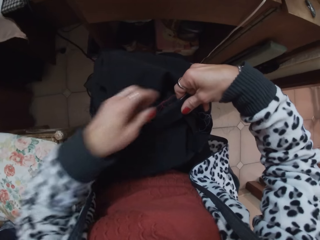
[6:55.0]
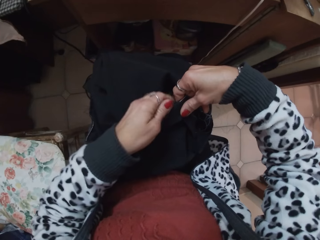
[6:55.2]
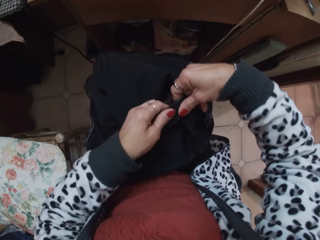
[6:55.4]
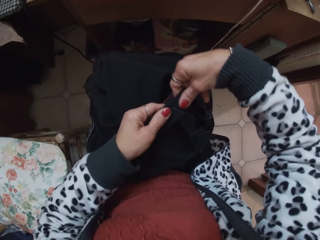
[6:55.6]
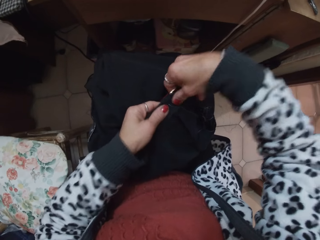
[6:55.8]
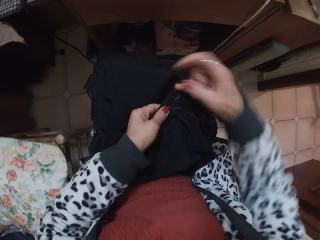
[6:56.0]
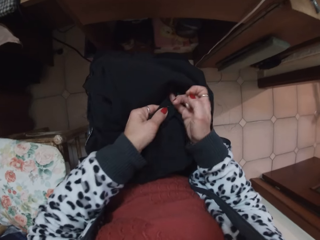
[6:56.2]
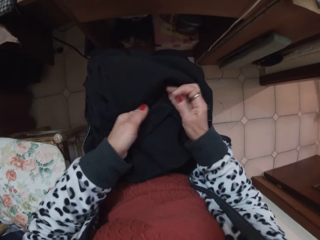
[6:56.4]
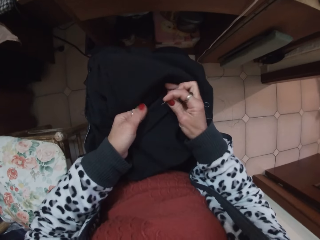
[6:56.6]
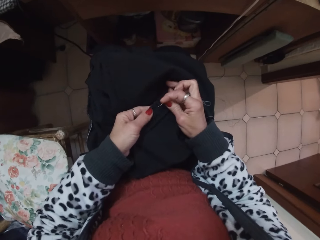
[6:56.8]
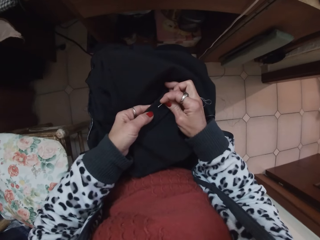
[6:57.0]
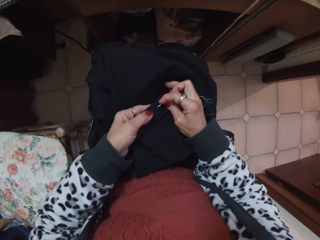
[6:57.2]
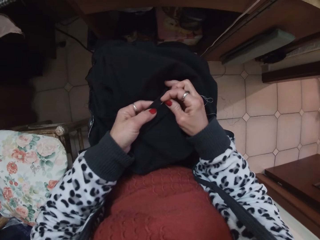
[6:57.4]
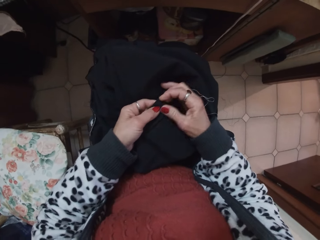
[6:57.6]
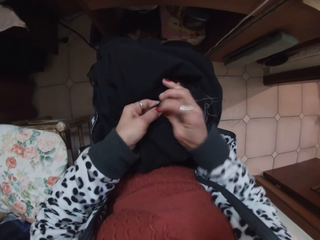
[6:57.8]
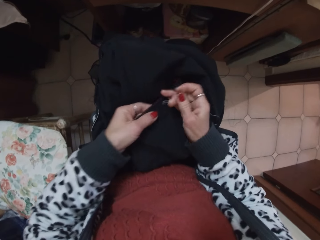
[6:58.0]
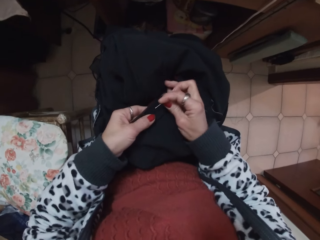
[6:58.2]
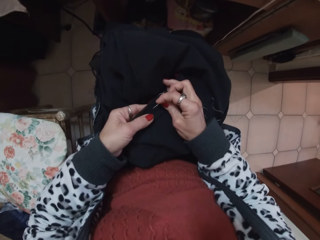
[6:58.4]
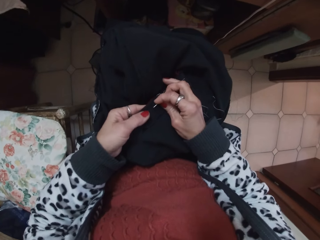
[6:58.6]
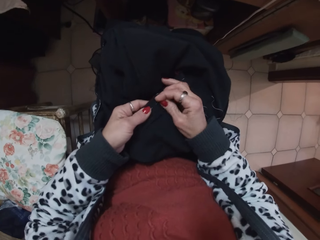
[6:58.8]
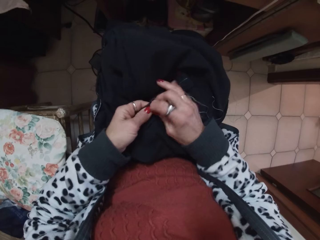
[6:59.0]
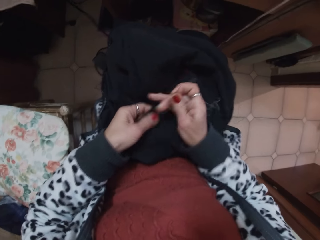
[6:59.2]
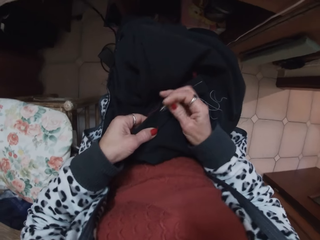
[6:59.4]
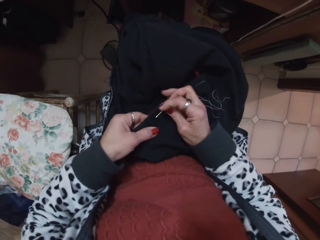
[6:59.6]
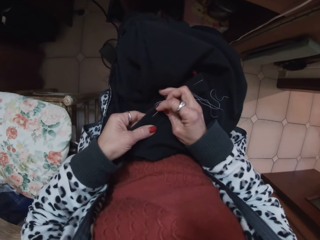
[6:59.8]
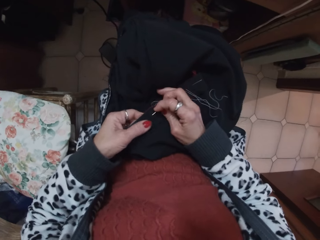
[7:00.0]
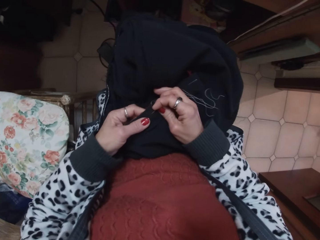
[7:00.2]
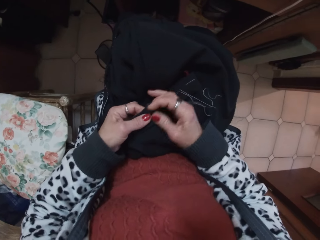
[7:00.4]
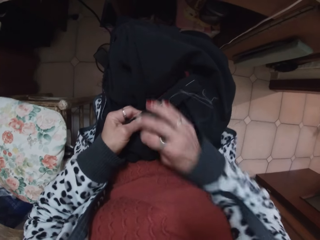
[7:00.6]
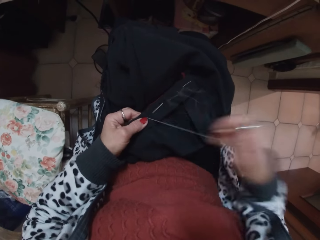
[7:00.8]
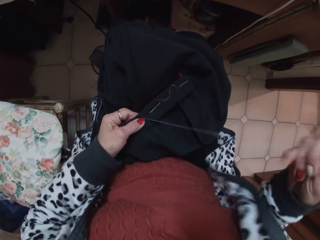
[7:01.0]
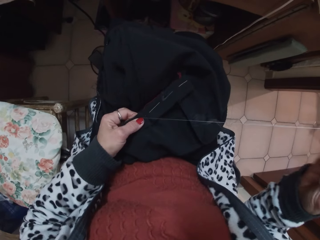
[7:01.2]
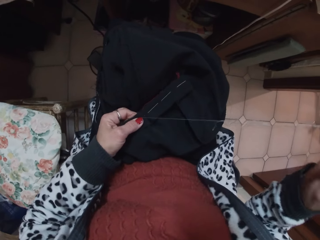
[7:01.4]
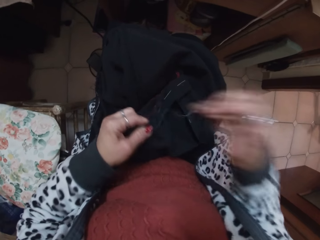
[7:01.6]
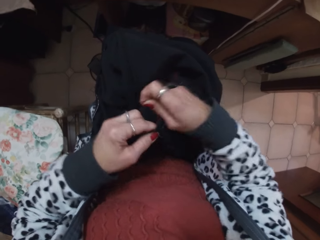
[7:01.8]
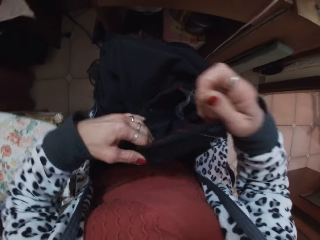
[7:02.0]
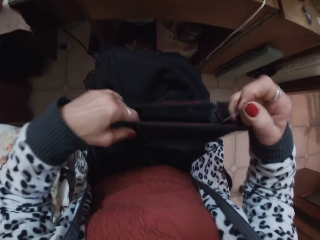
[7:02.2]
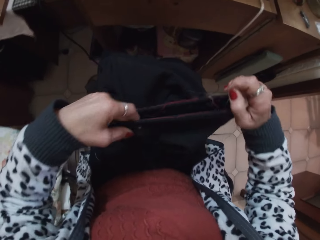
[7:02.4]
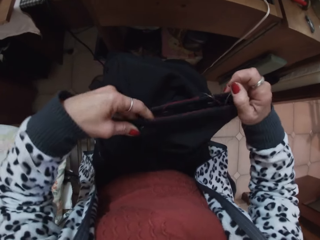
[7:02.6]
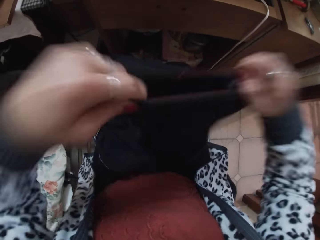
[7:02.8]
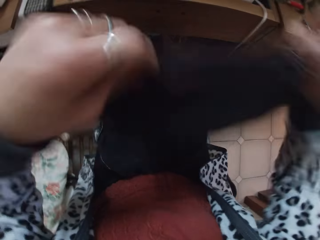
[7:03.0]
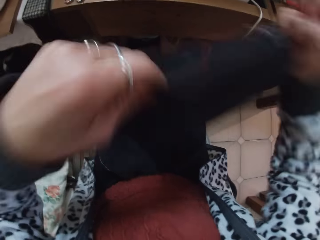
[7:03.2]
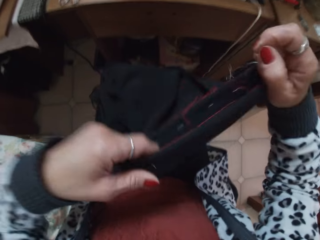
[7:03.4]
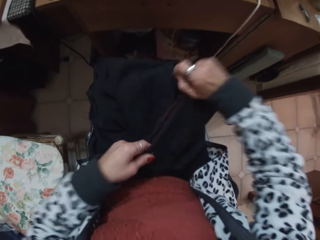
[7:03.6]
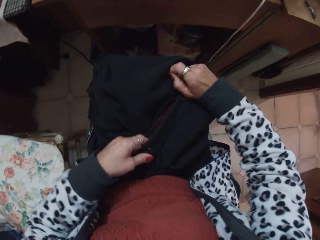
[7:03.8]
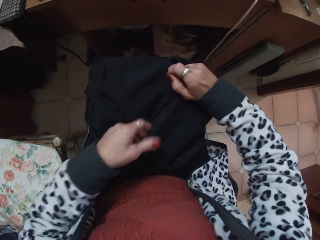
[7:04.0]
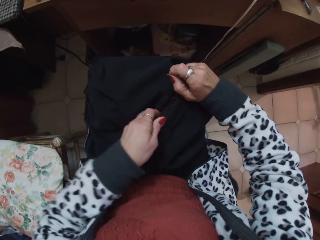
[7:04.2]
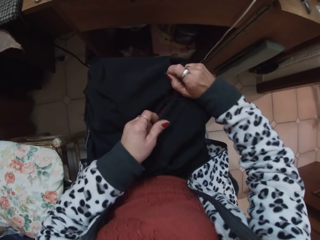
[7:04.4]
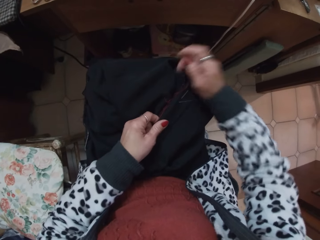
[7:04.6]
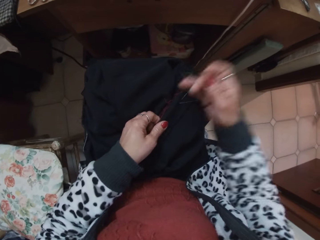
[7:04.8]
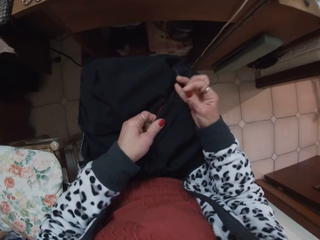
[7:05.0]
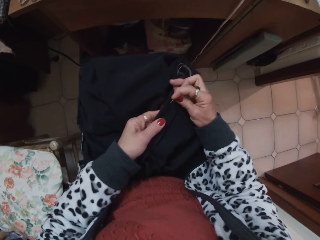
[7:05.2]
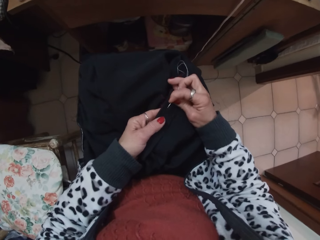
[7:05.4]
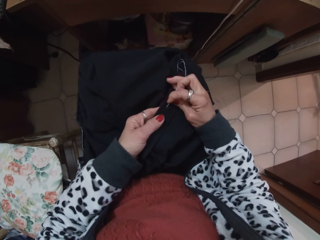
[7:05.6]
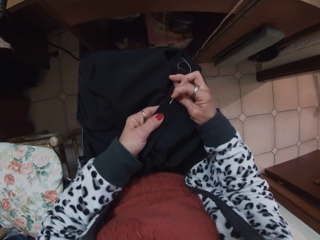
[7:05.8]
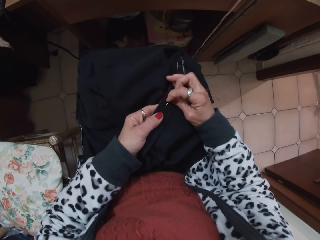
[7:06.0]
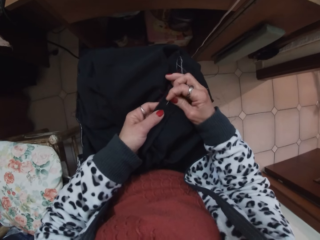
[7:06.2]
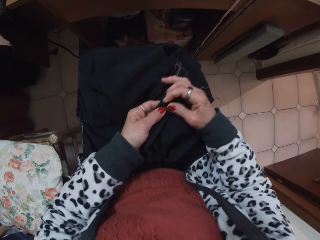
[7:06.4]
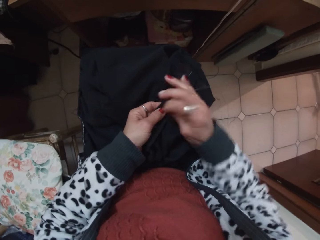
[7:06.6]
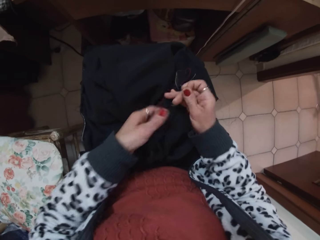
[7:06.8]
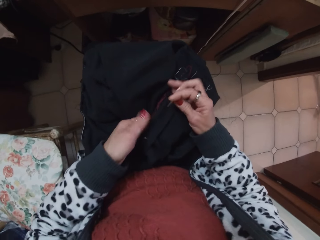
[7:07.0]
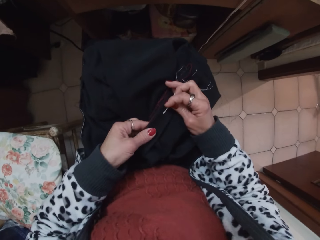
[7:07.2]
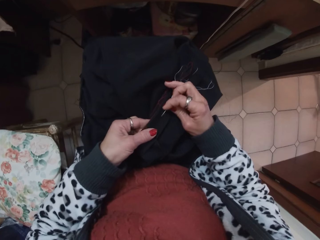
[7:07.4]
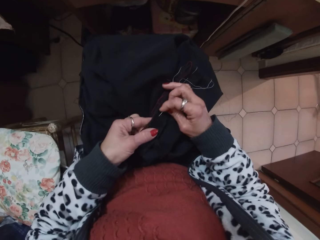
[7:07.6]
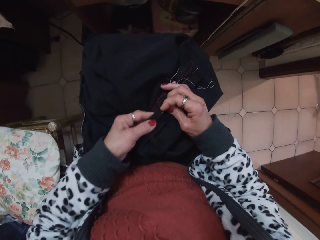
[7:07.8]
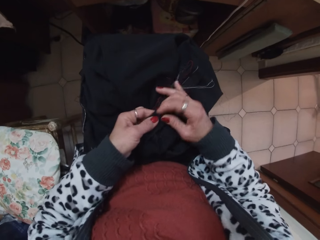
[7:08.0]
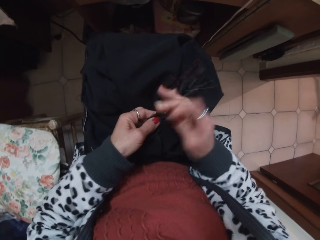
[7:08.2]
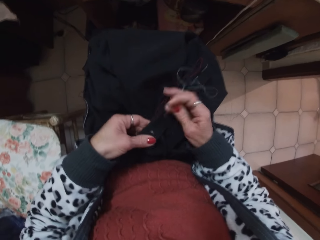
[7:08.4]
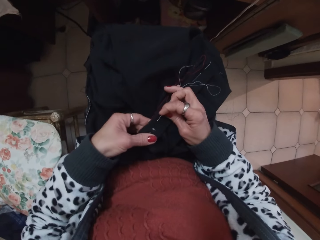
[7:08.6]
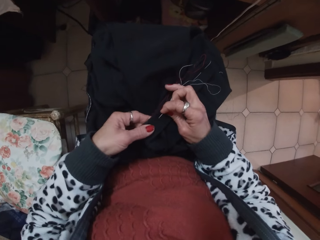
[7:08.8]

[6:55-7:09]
The camera wearer continues to sew the trouser with the needle. They adjust the sewing thread, adjust the trouser, and continue to sew the trouser with the needle.

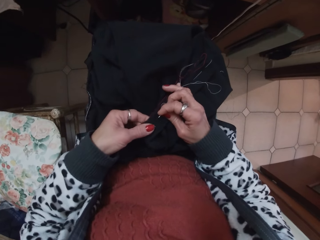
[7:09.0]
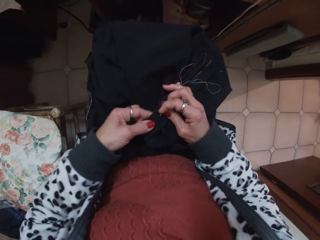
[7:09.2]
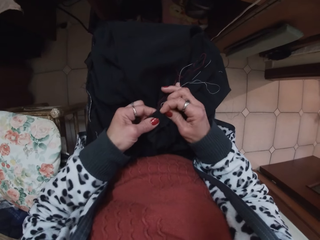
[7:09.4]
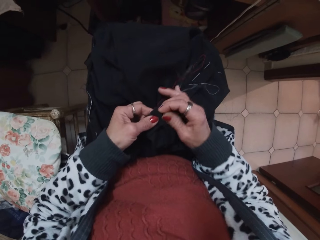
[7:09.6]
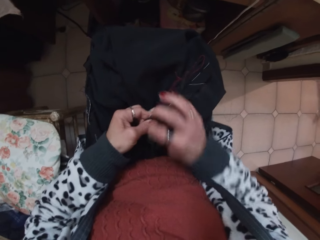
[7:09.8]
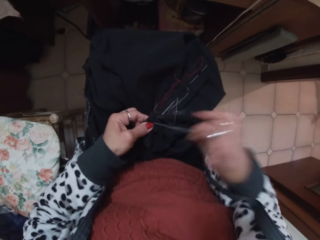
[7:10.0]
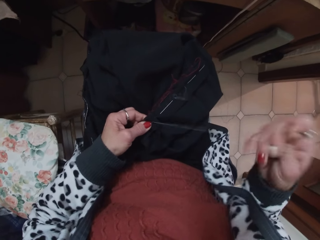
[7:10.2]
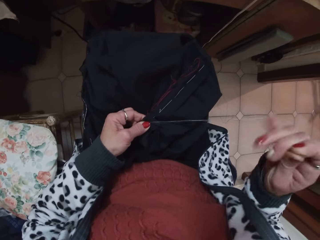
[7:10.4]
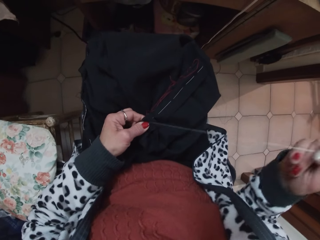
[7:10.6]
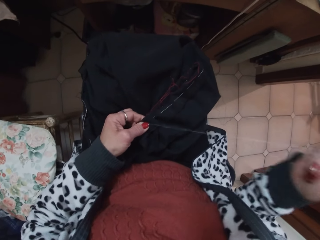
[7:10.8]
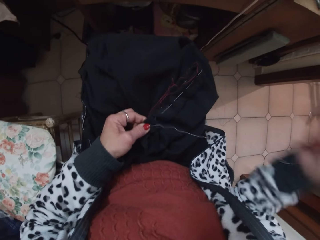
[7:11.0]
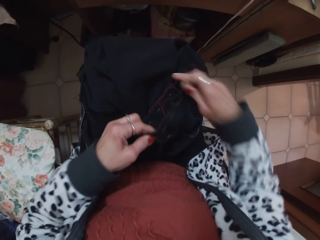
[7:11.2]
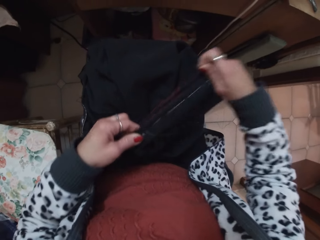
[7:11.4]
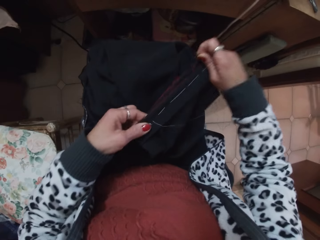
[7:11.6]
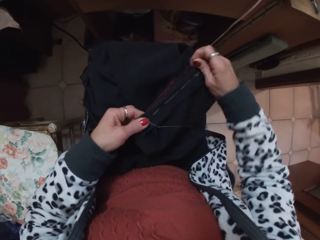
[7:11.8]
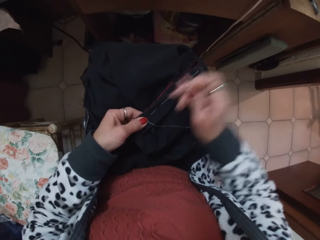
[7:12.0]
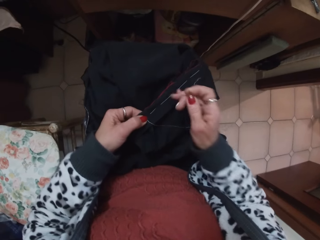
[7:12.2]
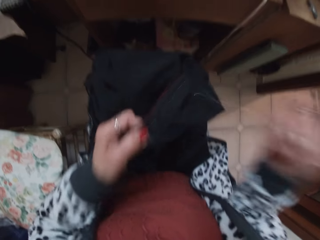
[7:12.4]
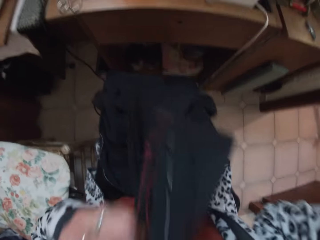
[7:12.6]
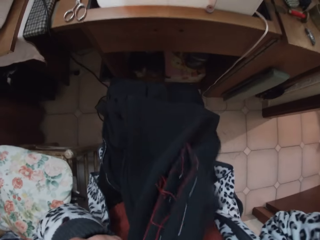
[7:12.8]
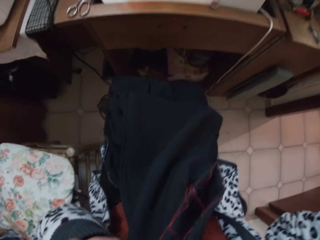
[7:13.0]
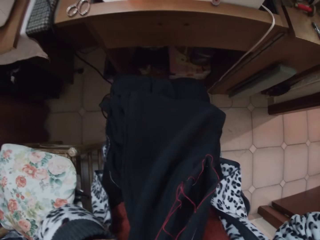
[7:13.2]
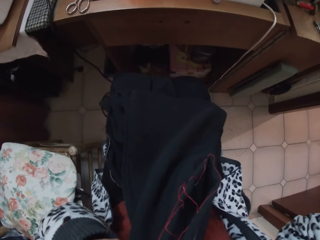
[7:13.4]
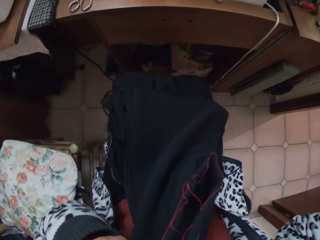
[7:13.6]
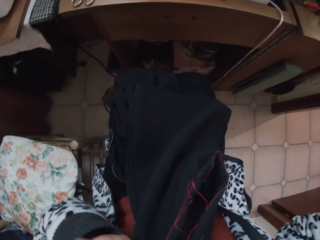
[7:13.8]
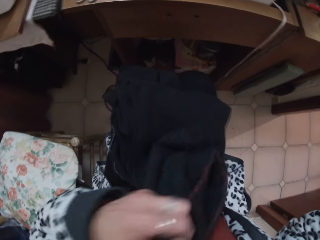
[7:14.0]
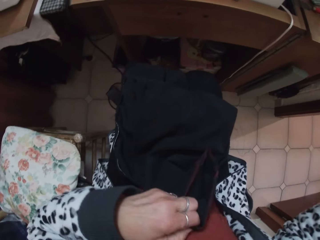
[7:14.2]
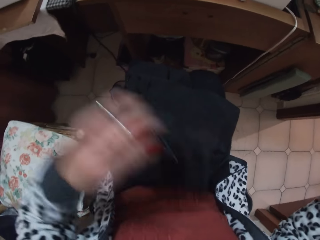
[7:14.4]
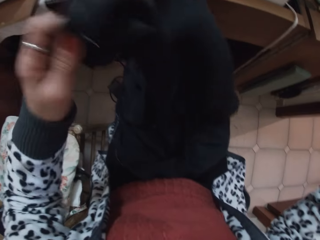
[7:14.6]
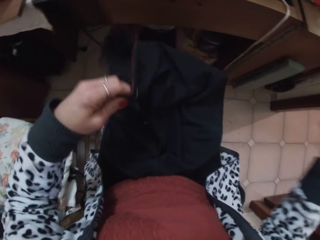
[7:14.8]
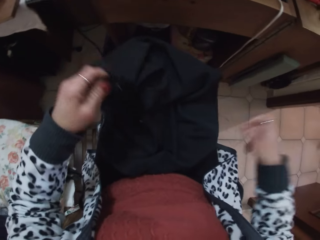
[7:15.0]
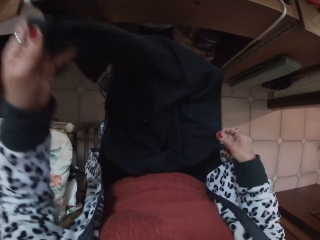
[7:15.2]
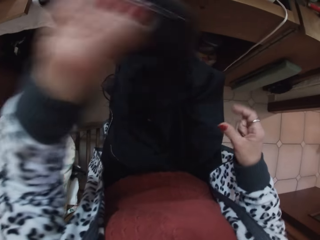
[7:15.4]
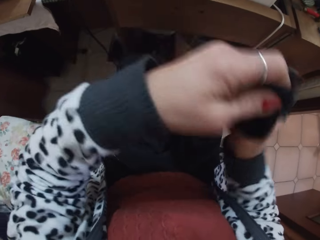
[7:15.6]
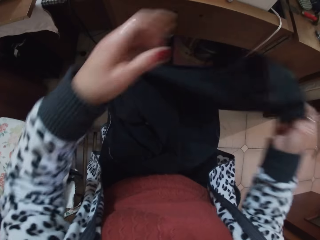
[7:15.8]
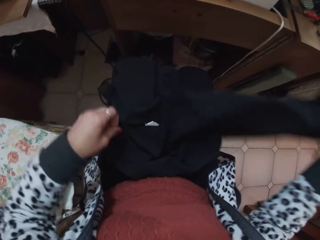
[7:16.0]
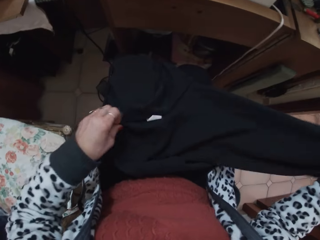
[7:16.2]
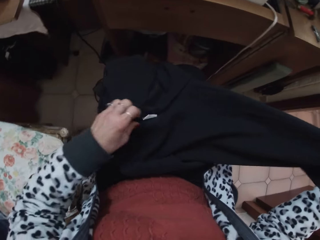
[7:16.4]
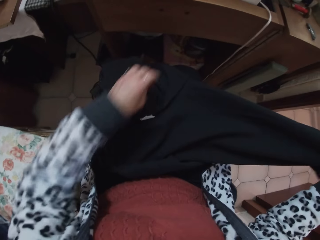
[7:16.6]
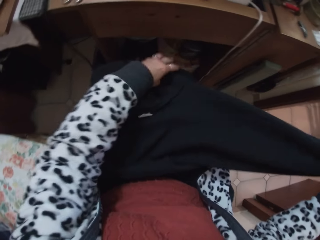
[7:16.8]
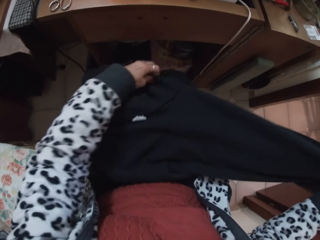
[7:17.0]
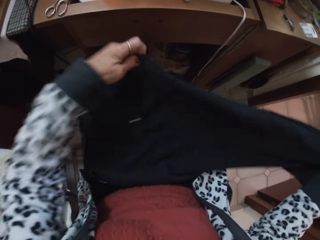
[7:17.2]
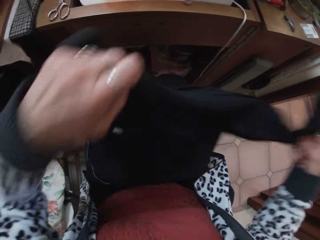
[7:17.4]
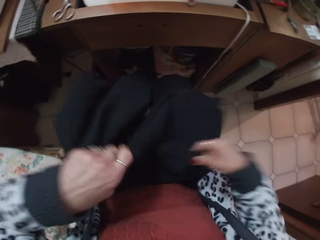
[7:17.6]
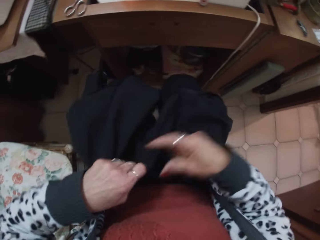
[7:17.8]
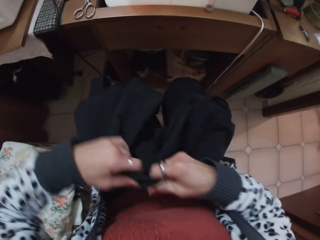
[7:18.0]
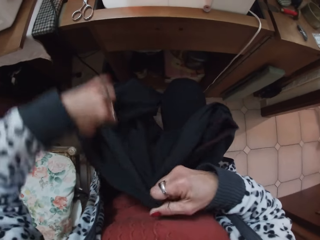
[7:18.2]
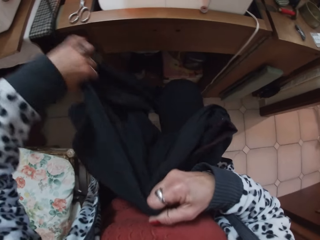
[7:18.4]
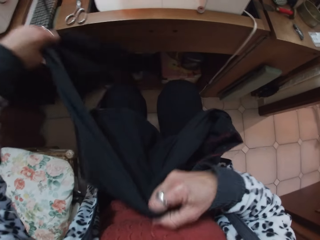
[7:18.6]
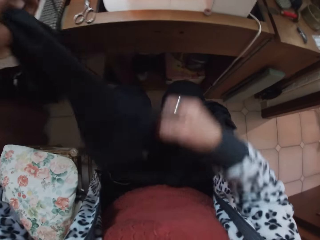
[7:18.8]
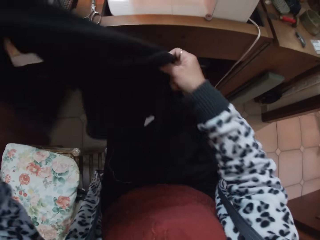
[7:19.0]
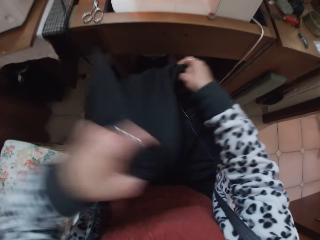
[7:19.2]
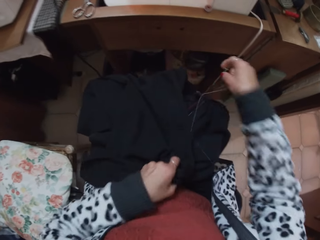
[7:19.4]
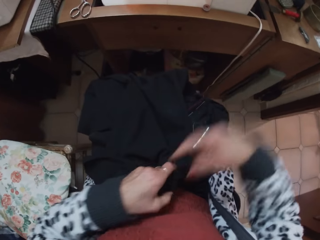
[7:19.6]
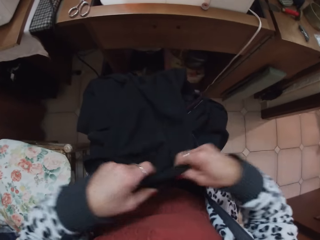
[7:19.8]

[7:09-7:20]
The camera wearer adjusts the sewing thread, holds a fabric, turns around, adjusts the trouser, and holds the fabric.
